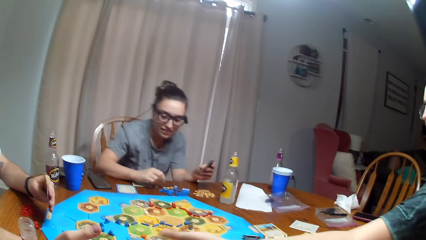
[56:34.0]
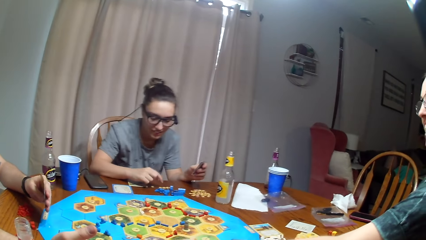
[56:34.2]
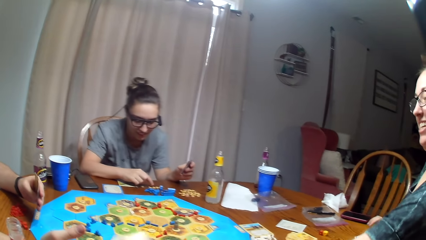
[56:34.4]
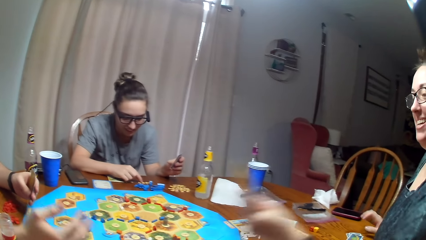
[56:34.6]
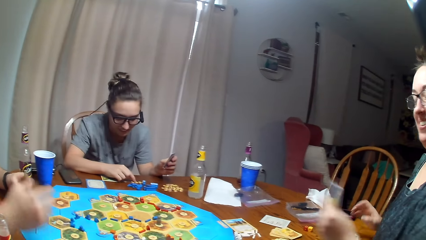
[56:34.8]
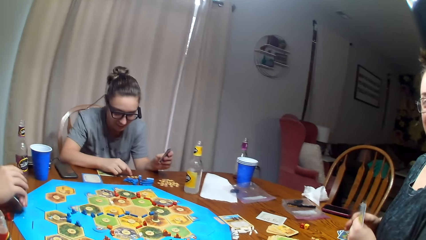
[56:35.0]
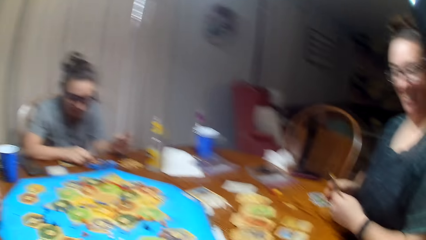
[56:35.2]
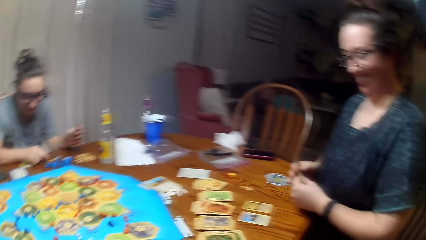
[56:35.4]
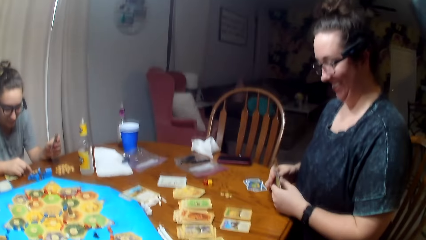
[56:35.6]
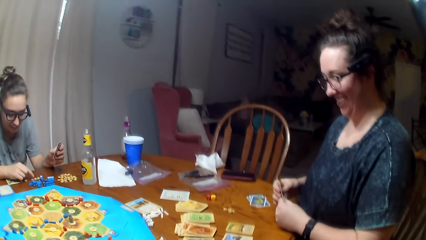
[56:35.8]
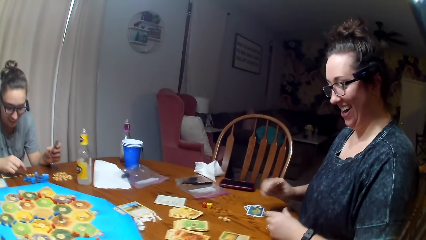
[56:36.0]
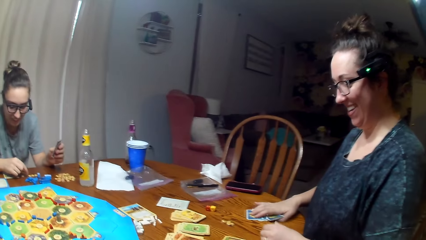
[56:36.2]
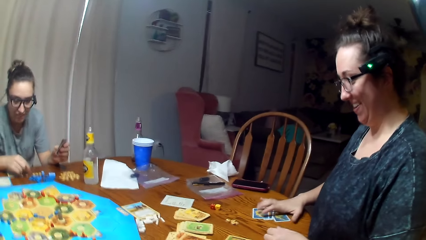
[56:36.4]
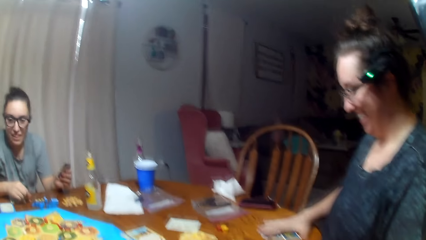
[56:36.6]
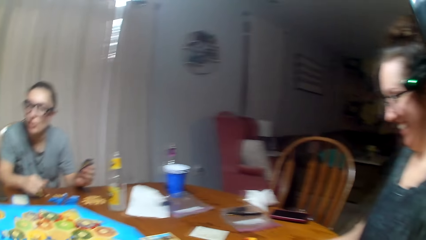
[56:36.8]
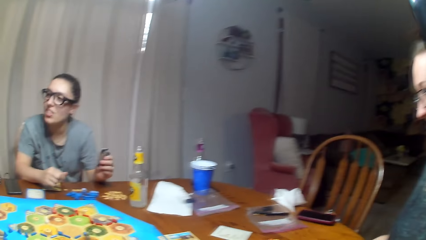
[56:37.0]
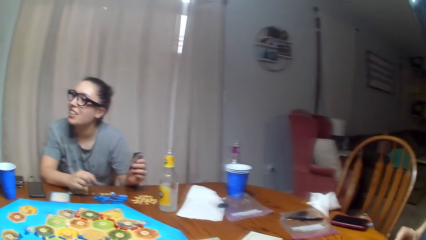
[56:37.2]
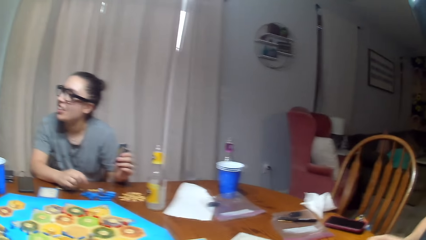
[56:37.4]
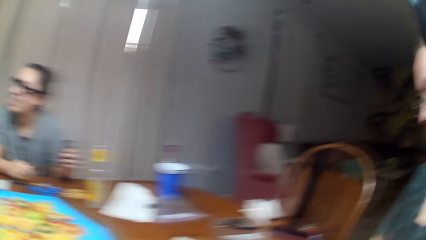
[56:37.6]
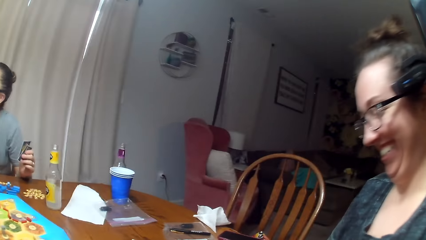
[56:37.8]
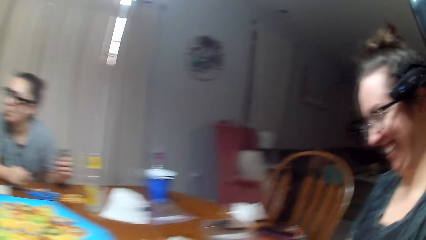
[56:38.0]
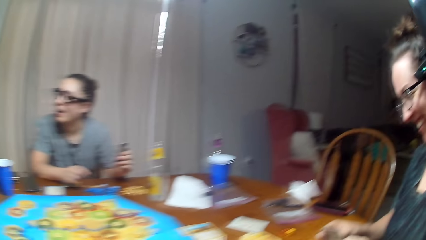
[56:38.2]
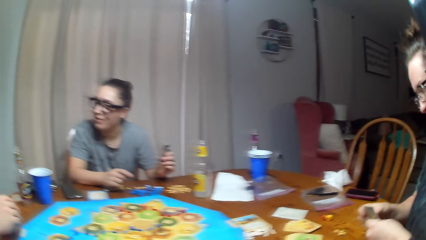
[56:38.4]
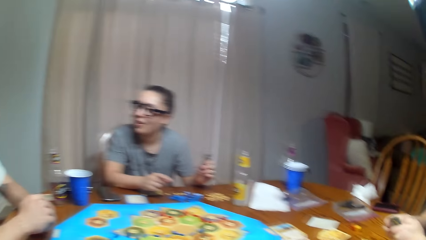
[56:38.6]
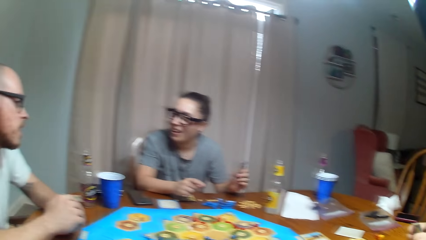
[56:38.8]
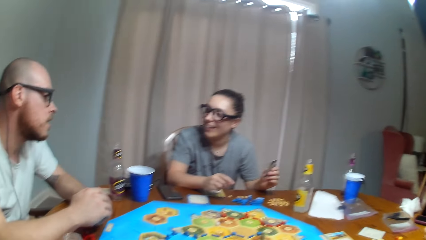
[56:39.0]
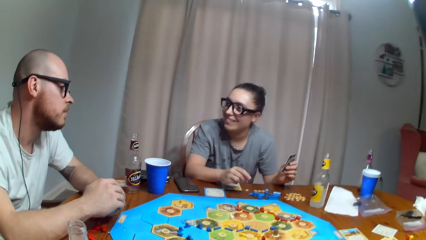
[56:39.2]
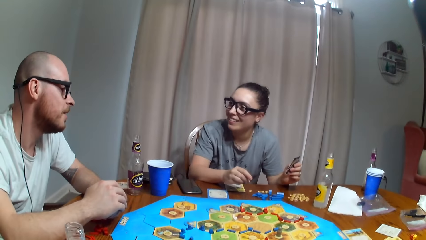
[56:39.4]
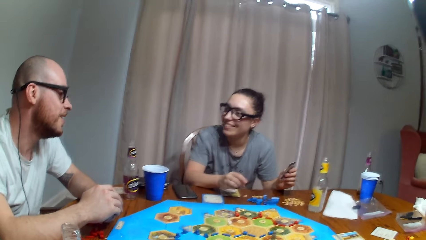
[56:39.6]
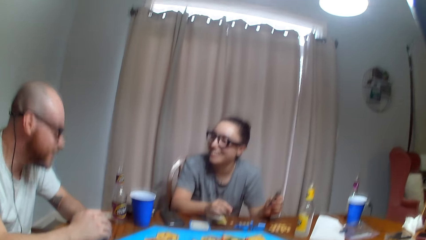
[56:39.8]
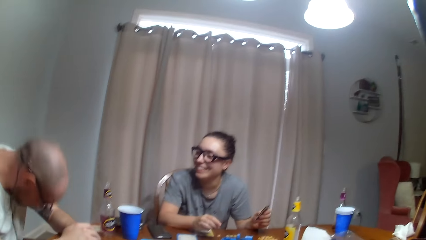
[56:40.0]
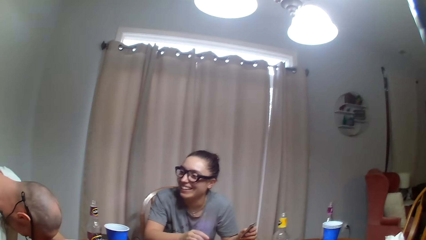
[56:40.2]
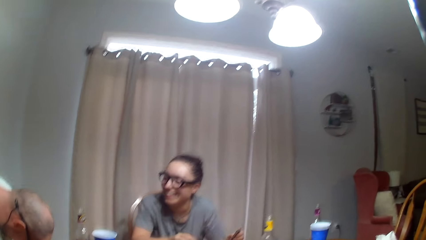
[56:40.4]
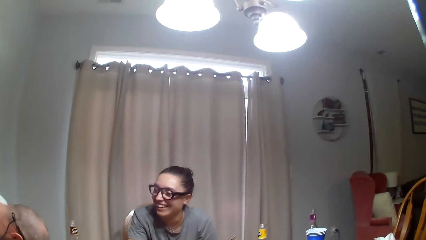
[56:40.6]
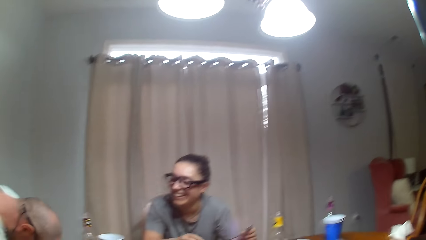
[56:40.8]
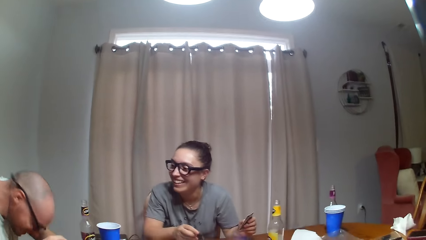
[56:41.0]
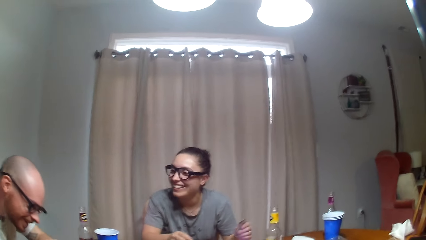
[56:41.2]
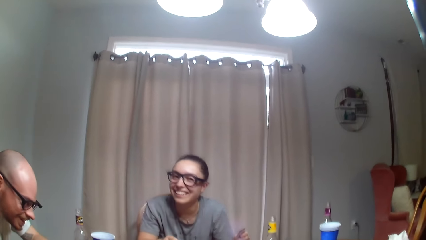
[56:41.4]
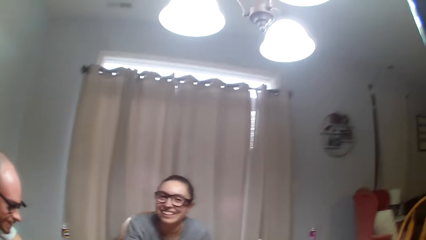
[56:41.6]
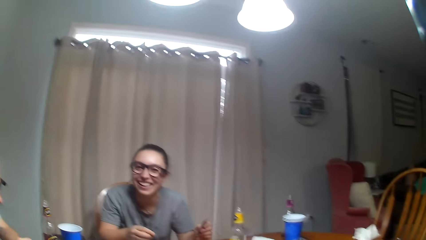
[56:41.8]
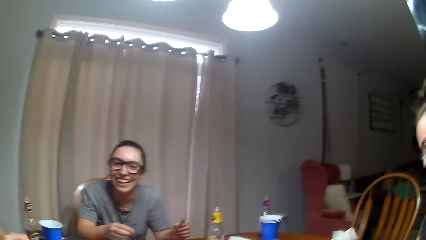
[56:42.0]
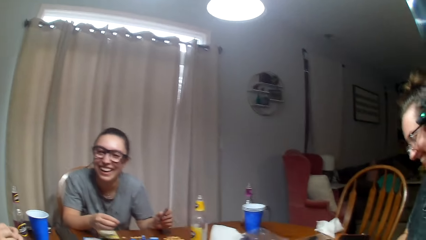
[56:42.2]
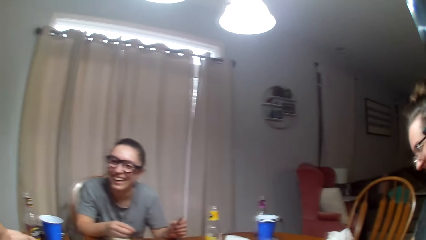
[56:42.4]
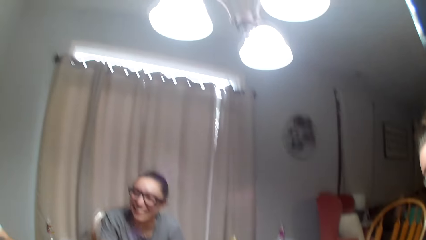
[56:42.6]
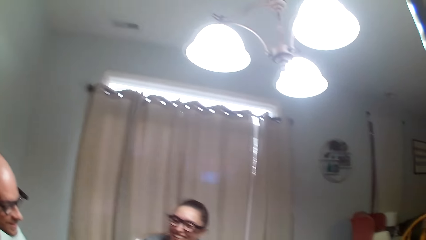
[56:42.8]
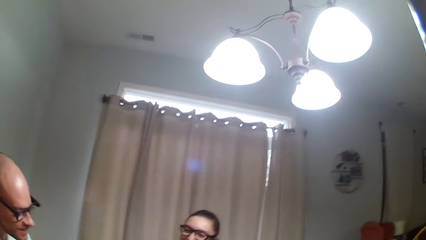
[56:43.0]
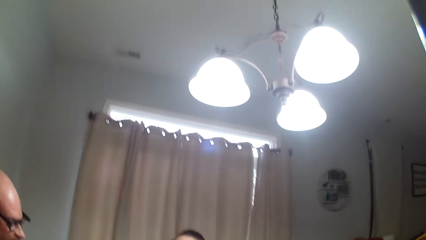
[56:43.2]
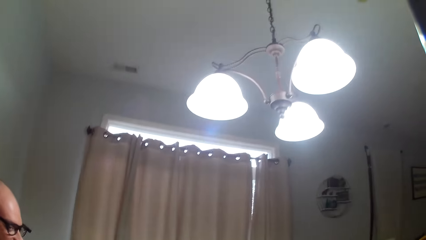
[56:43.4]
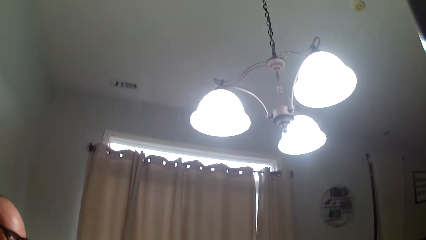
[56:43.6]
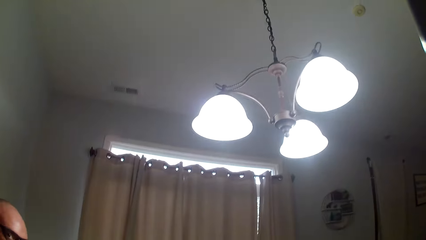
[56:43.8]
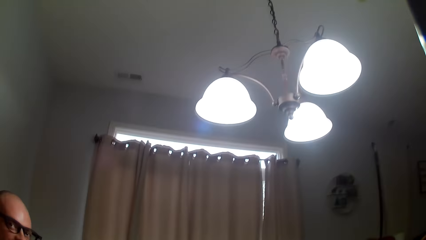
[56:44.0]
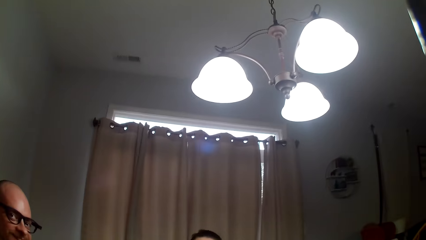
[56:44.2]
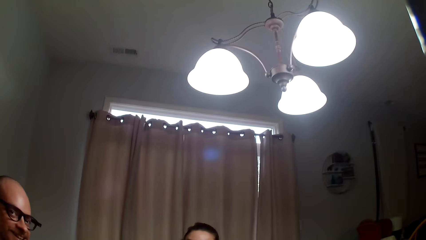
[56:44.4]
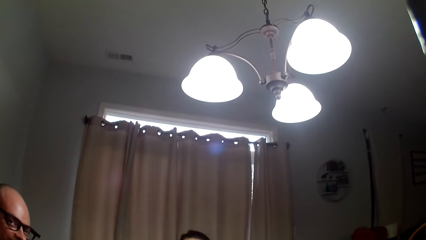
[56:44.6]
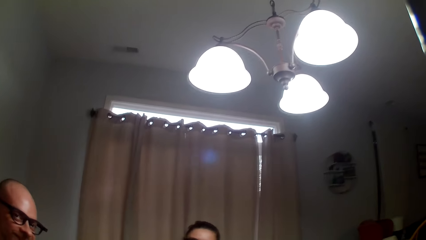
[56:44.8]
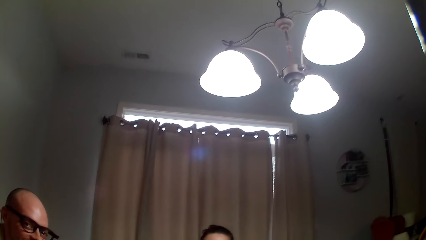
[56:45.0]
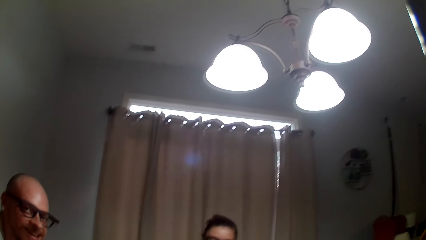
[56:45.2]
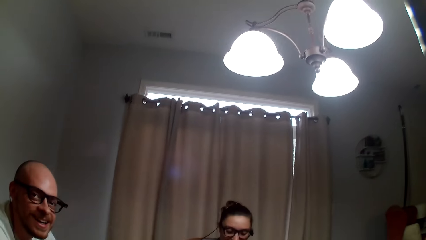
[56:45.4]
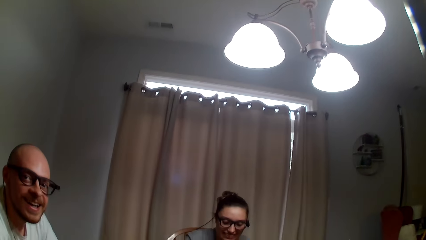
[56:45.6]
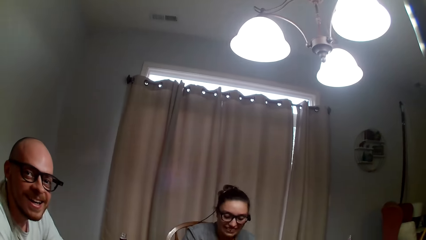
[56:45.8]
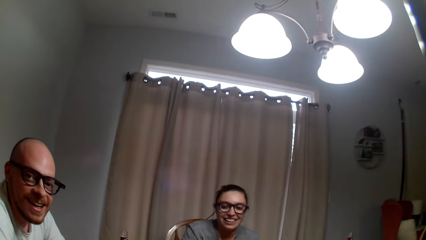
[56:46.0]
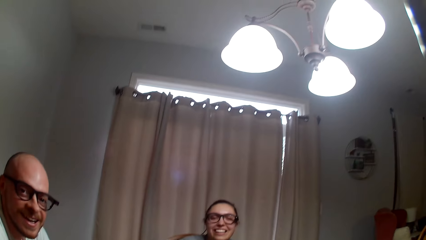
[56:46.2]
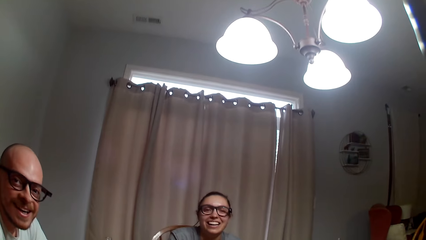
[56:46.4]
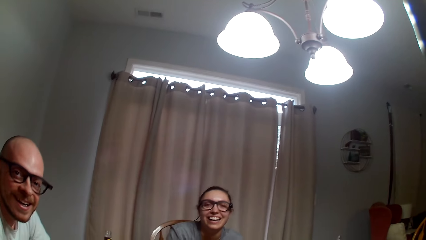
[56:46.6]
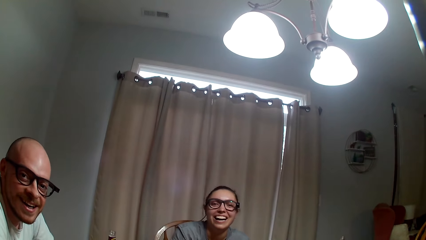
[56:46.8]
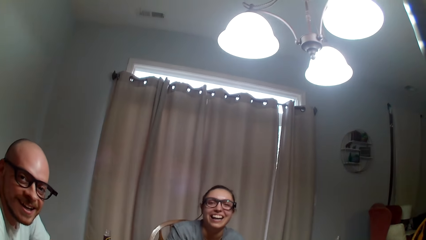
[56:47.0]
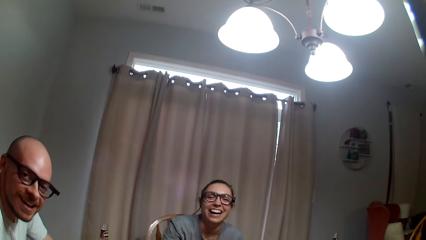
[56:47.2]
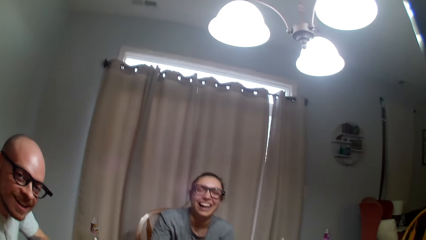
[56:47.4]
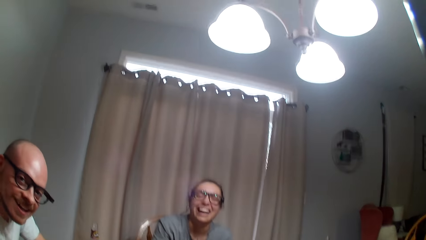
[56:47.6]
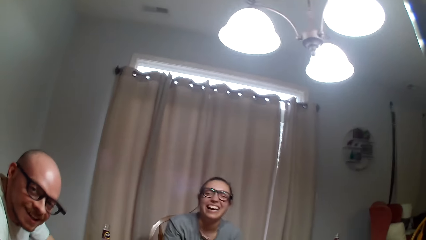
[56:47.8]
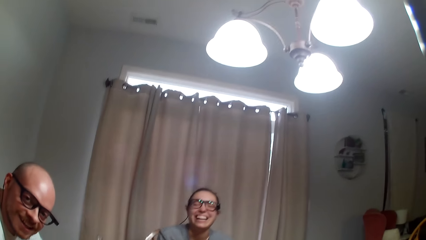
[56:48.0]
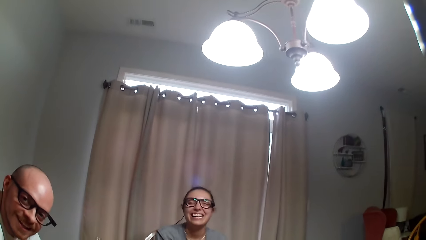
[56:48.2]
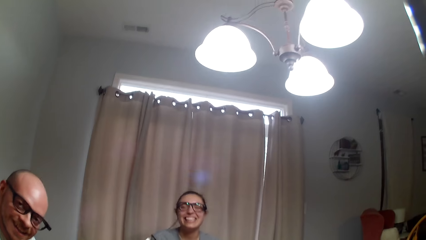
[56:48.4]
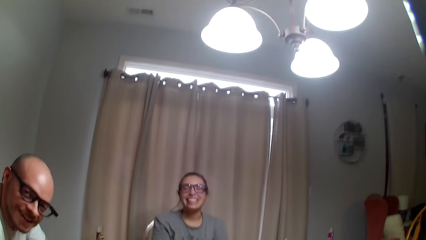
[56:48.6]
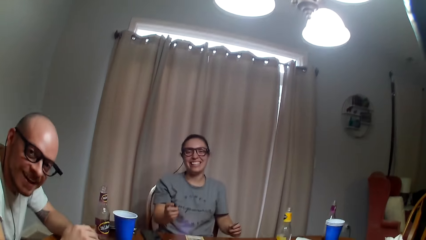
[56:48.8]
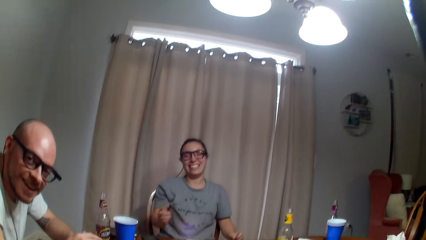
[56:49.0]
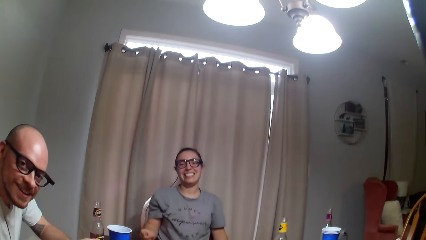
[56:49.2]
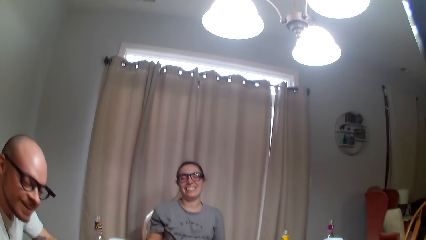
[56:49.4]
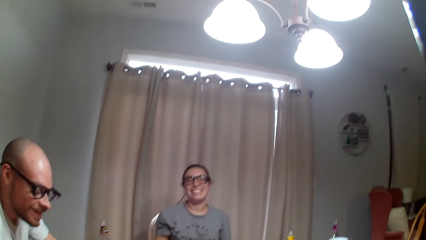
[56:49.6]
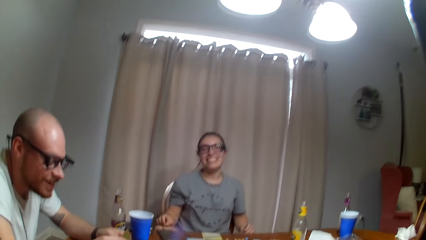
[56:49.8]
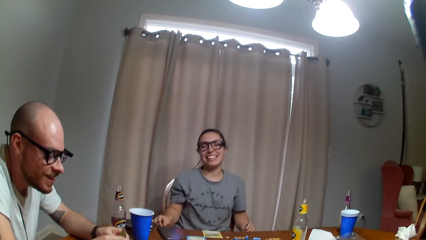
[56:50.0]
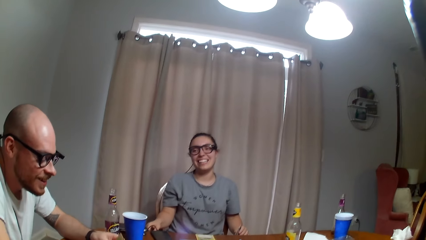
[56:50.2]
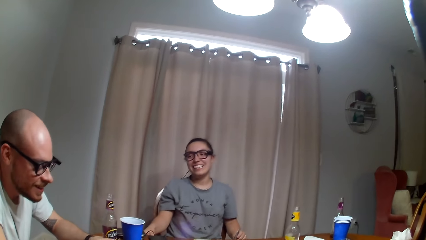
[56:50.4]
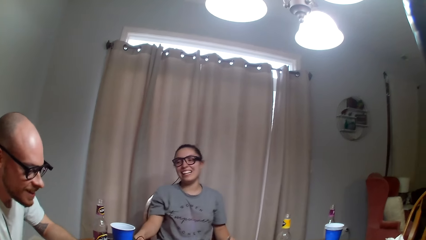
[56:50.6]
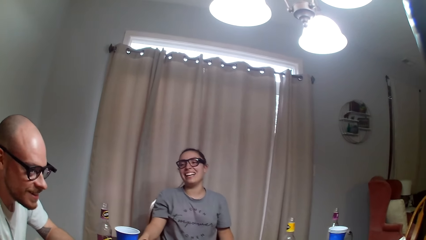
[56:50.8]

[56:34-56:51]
A man gives a woman the card. A person counts something on the table. The woman dialogues to the man. The person dialogues with the man. The camera wearer dialogues with the woman and the person.
